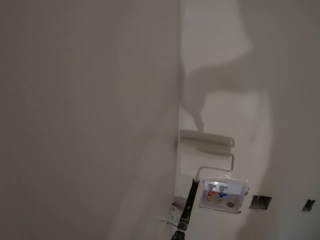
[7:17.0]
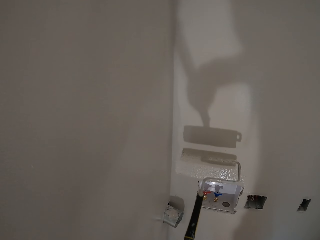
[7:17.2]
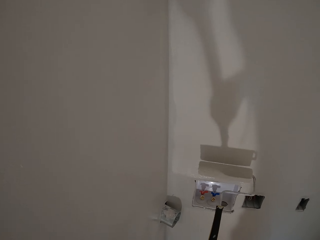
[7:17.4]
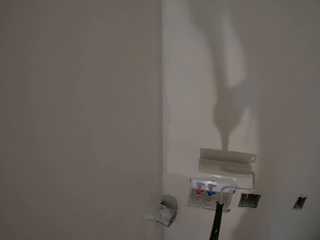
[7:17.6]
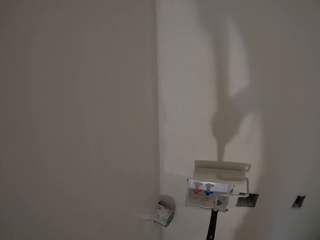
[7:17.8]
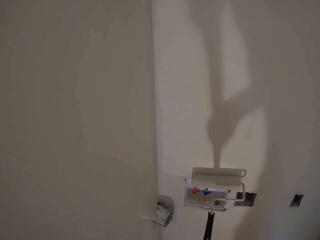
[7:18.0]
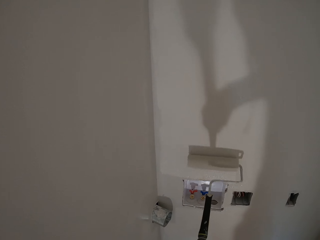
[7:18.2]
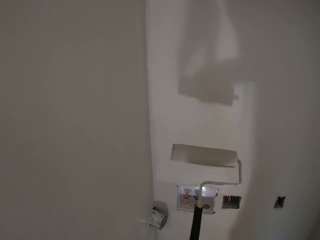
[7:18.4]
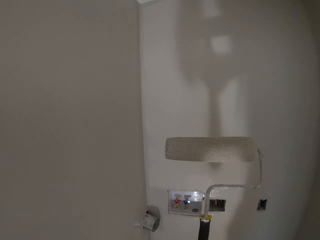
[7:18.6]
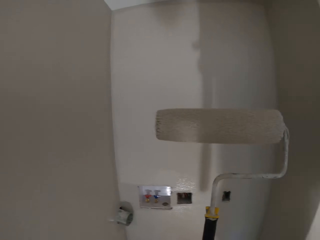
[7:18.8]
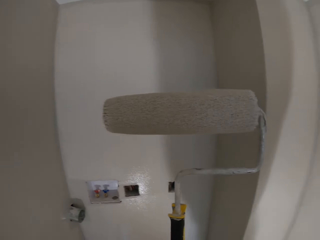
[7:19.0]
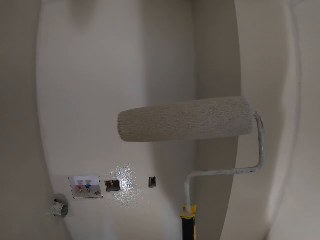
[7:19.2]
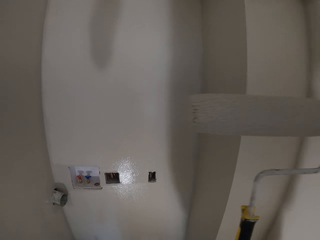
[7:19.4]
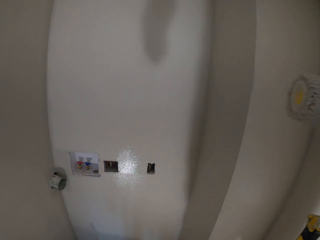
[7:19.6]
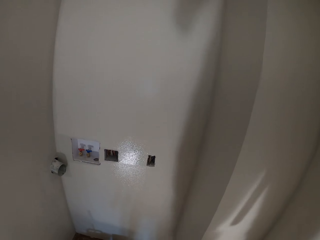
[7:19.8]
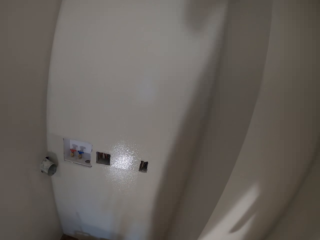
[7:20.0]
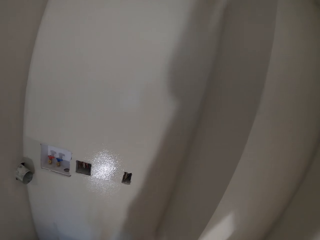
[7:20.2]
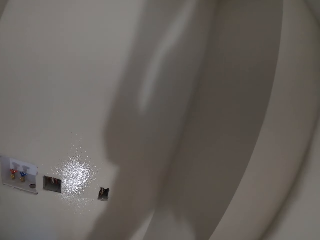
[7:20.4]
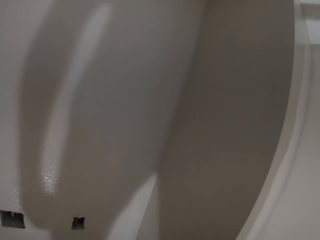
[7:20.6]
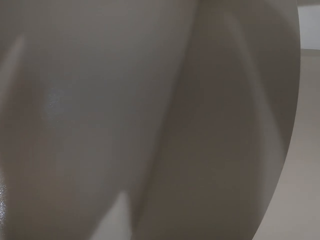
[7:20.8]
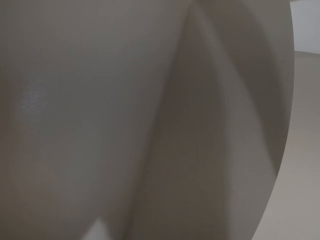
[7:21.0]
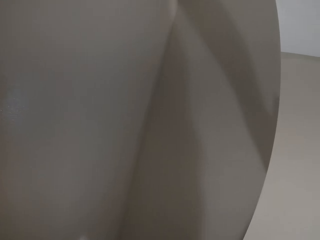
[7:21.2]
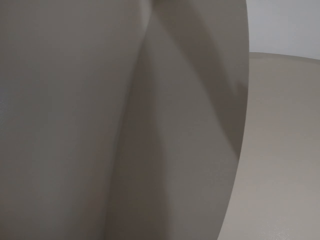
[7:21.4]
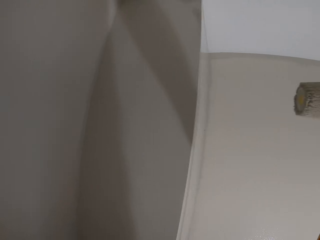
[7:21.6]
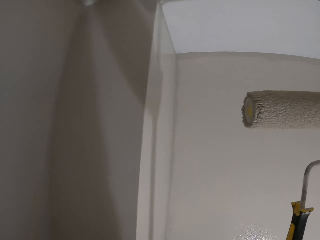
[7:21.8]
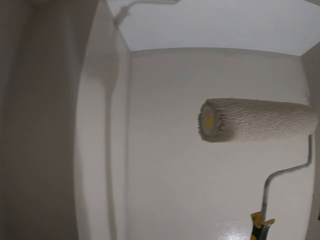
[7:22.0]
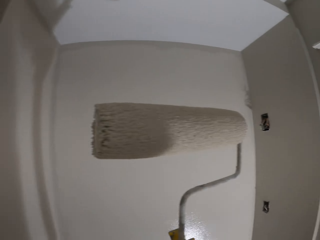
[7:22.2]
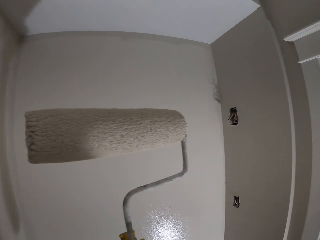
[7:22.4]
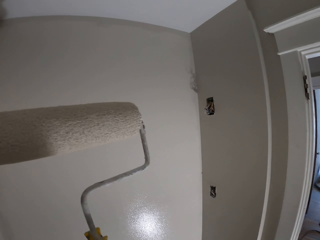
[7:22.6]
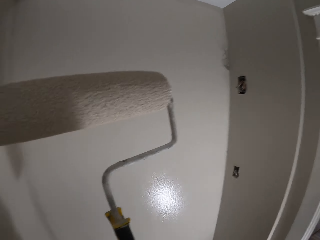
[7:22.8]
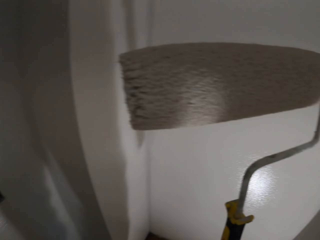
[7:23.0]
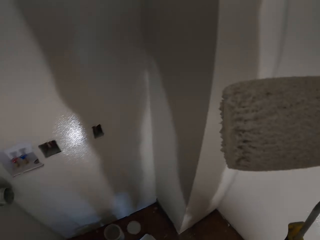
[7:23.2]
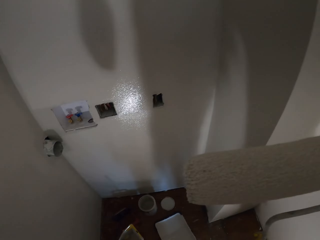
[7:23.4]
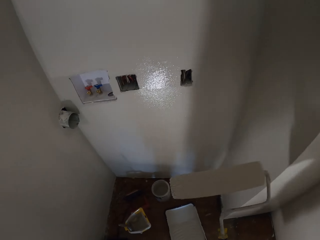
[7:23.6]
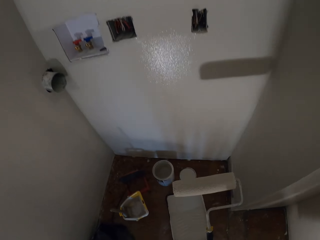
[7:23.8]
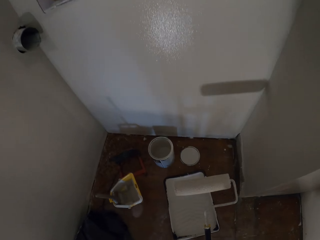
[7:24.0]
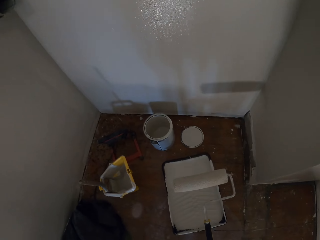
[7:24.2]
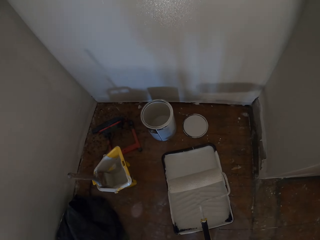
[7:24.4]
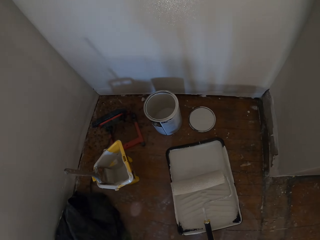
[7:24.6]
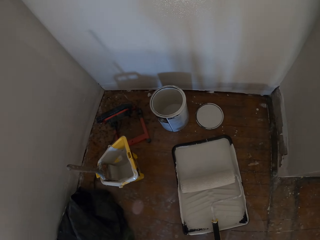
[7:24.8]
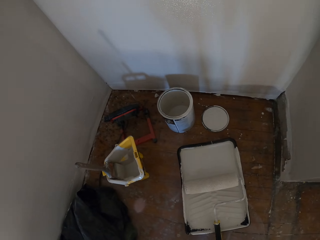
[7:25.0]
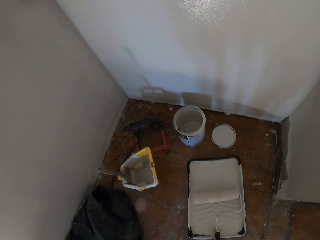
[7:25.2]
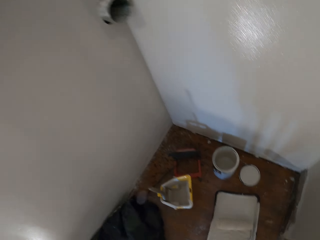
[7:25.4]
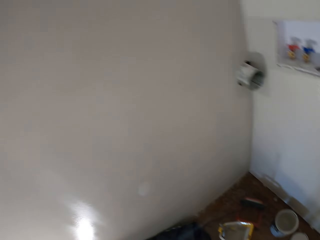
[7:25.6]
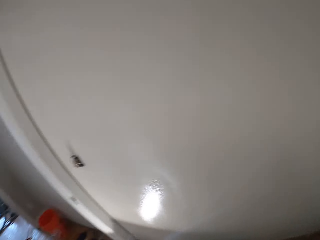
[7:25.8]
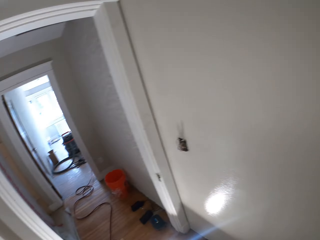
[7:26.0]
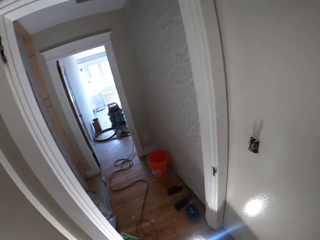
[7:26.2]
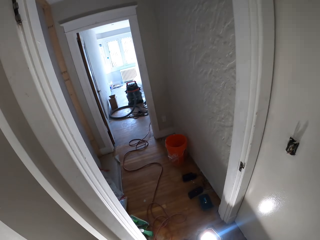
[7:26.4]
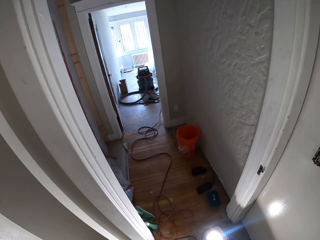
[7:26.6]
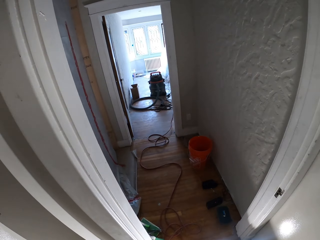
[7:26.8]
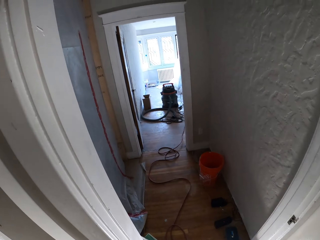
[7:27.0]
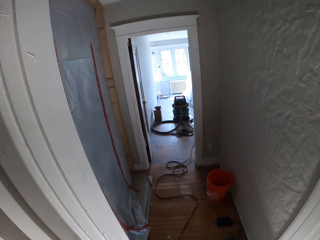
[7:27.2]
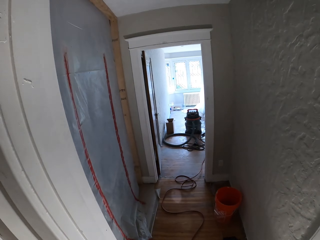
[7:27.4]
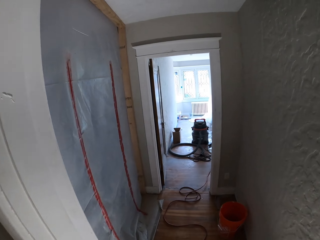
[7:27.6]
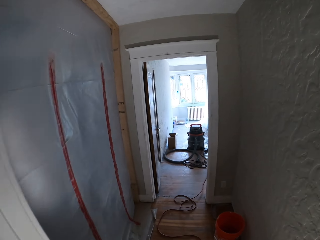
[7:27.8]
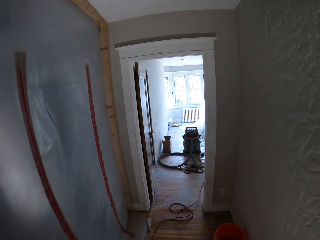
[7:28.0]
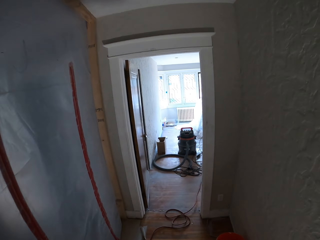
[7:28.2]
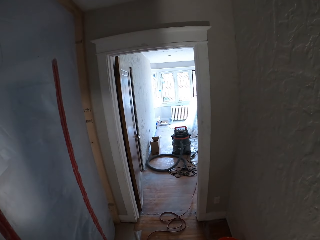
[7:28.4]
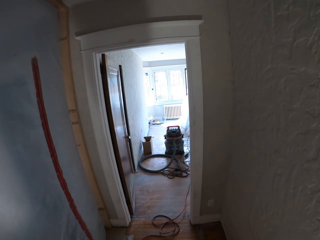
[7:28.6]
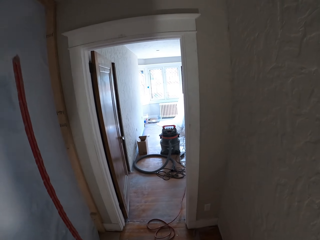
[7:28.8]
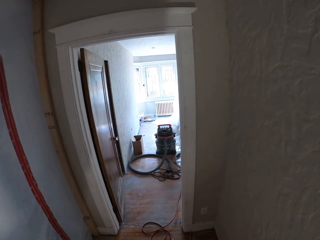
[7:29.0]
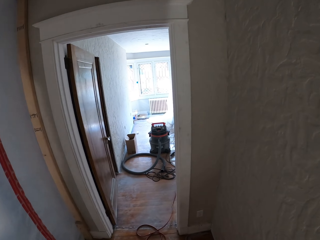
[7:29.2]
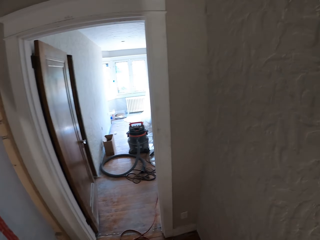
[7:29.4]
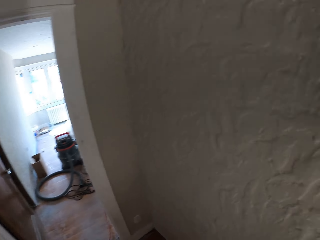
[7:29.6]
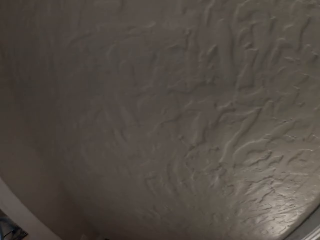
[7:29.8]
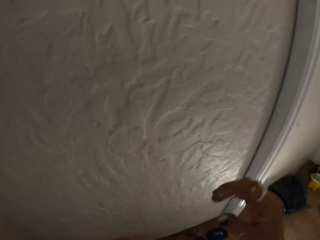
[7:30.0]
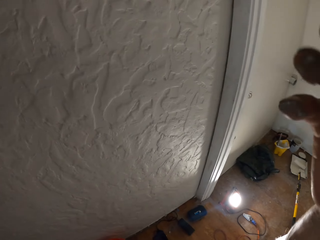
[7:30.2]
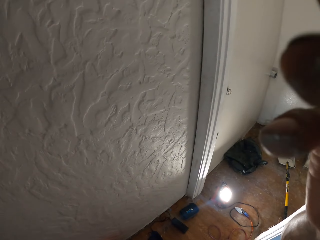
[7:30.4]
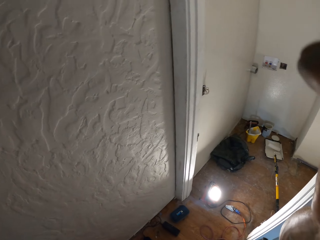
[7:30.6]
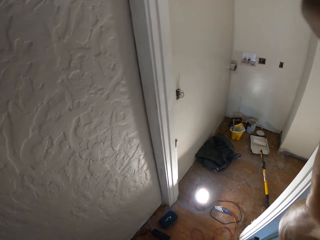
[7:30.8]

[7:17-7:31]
The camera wearer lifts up the roller brush. They move in the room. They dip the roller into the paint tray. They put the roller brush on the tray of paint. They walk around the house. They adjust the camera.
